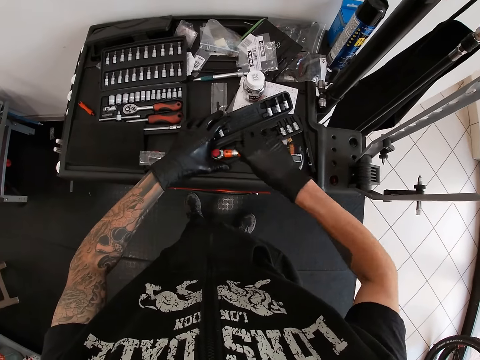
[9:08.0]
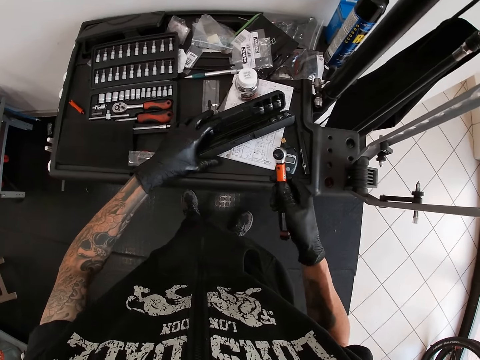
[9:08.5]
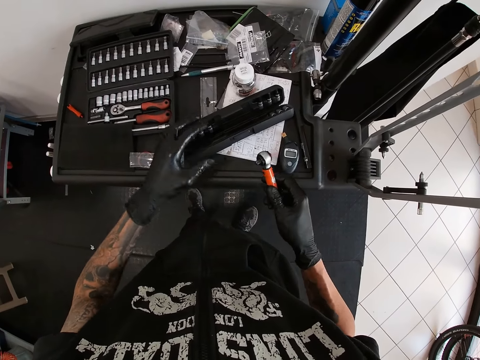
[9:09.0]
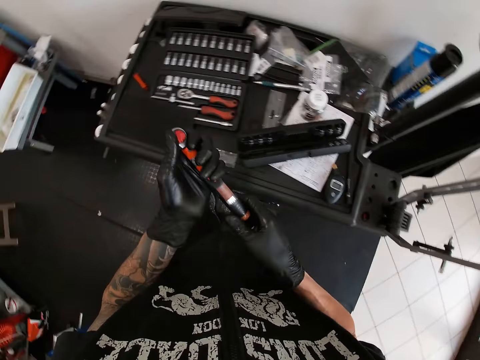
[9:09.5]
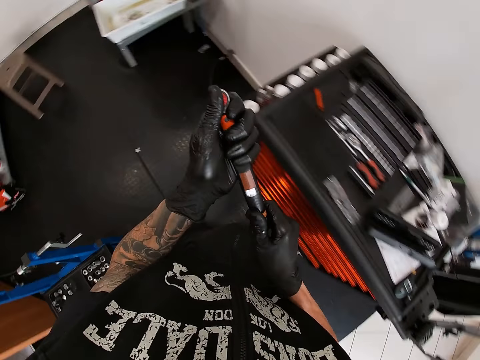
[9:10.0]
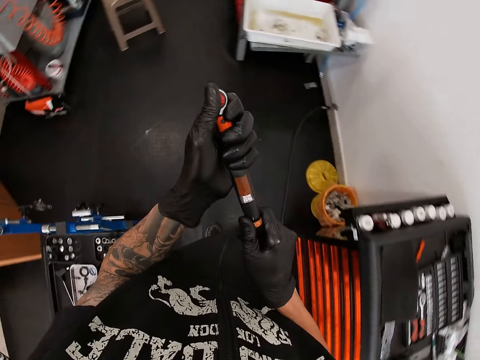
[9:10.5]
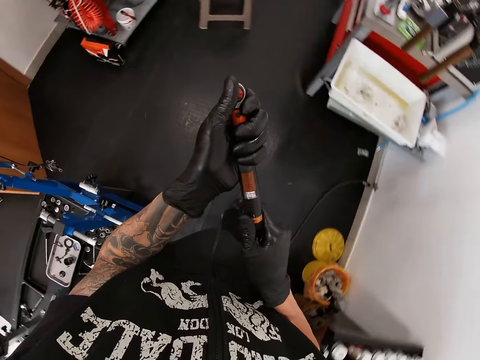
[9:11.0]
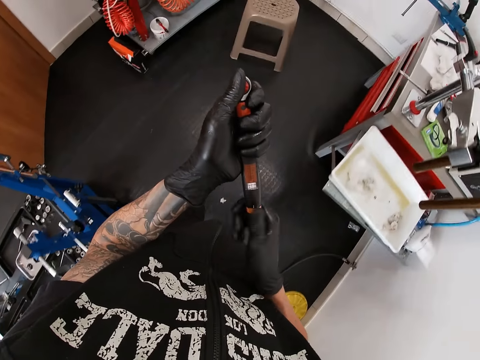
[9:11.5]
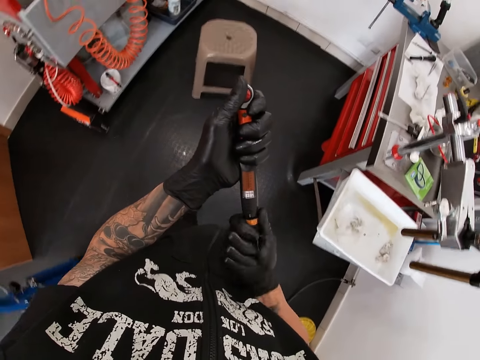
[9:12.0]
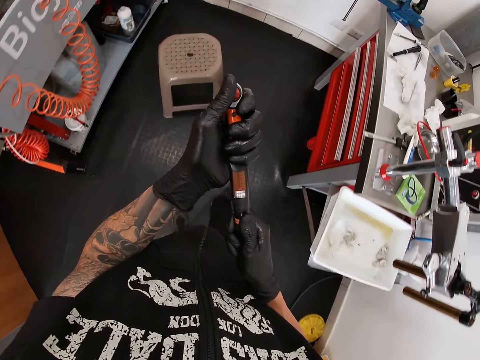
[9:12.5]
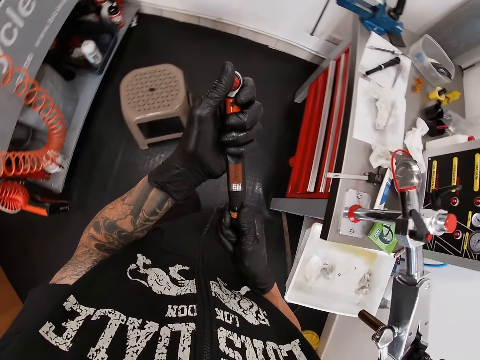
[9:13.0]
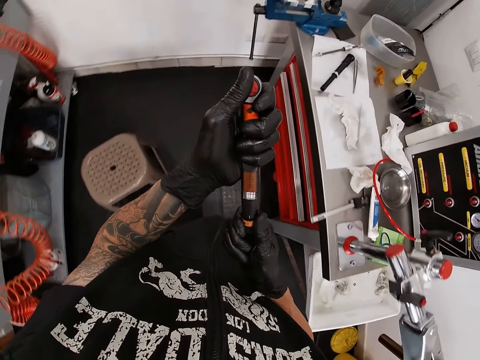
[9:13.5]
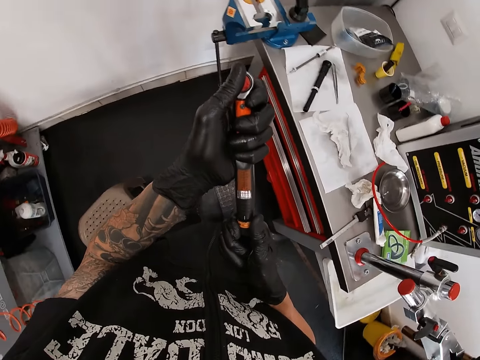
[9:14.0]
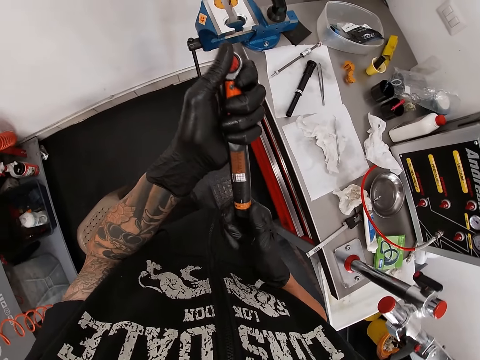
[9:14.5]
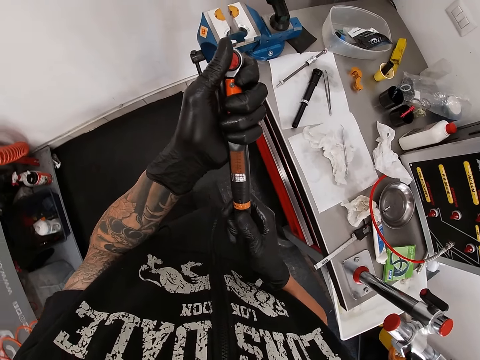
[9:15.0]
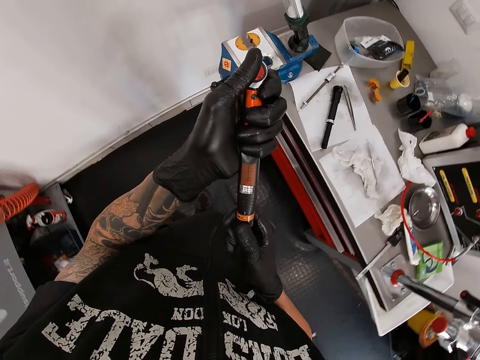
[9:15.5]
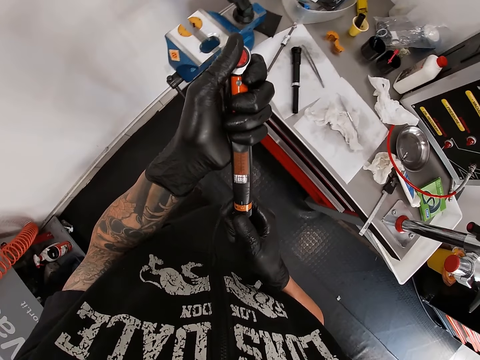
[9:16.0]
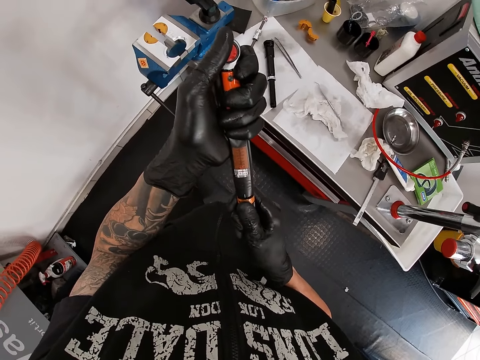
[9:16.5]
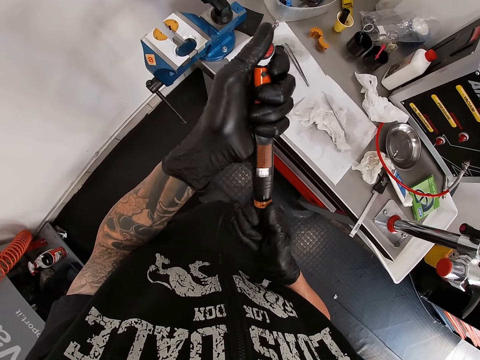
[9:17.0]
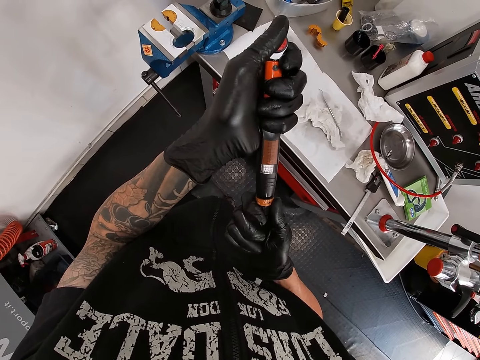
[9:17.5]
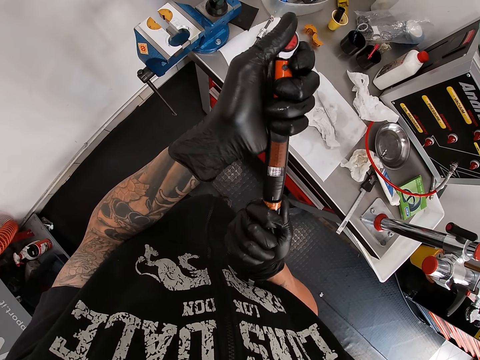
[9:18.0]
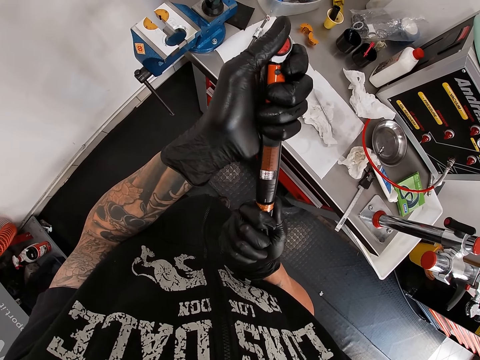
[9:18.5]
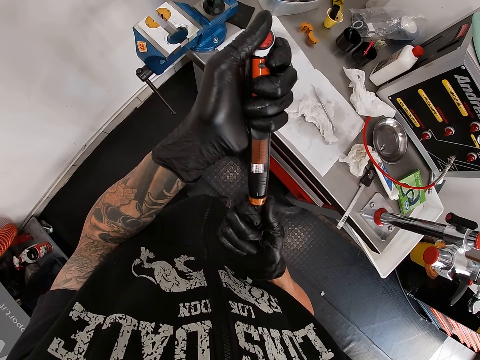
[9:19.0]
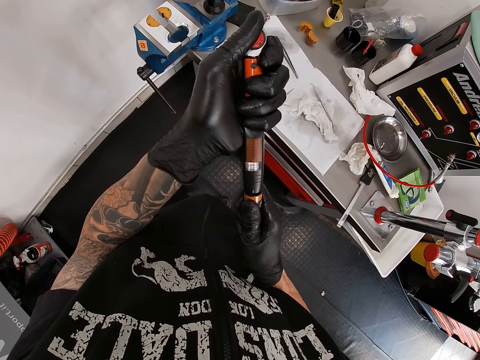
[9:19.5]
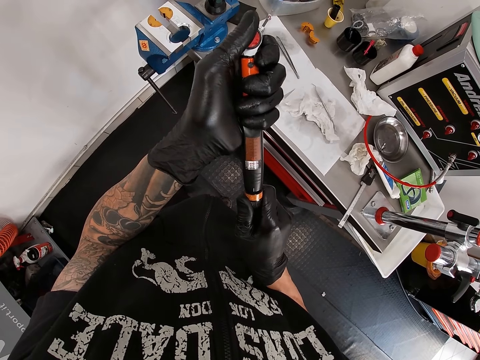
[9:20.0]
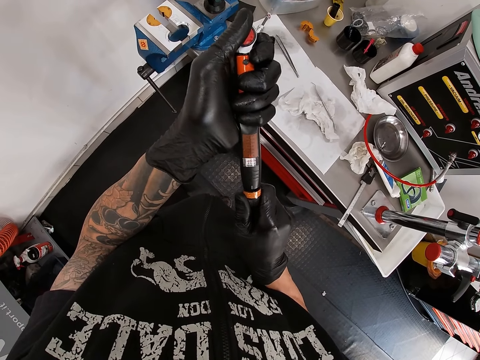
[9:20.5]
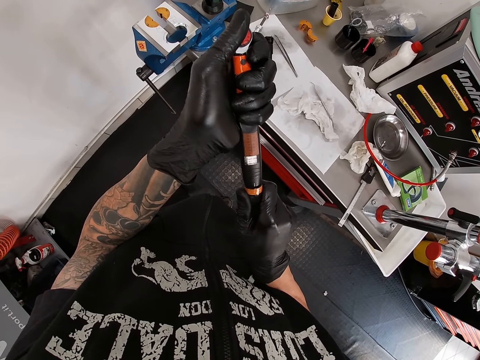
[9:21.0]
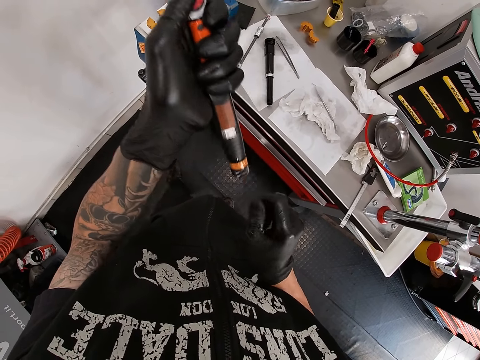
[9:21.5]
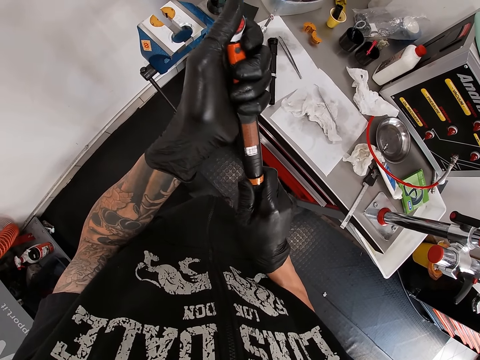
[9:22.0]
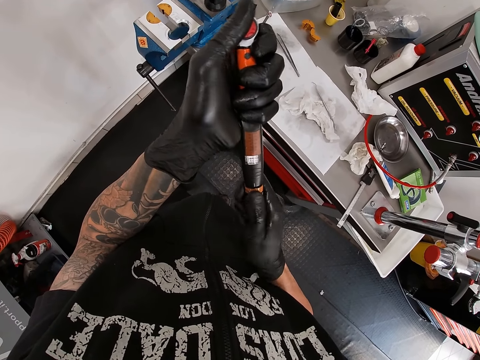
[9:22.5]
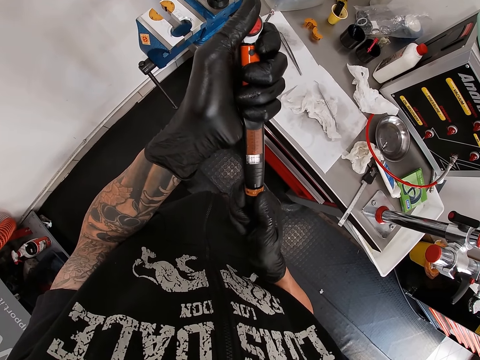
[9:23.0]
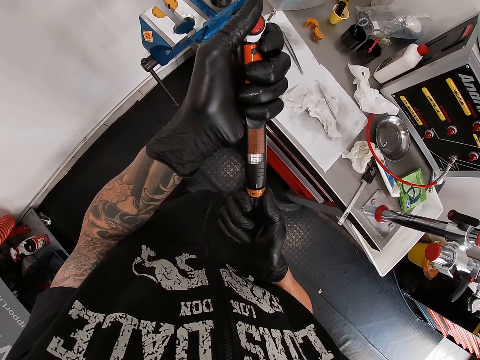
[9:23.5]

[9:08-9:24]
The camera wearer withdraws his left hand from the tool box. He picks up the wrench. He turns the bottom of the socket wrench with his right hand. He opens the wrench. He adjusts the torque.

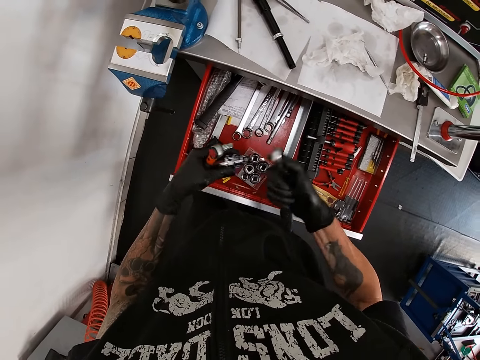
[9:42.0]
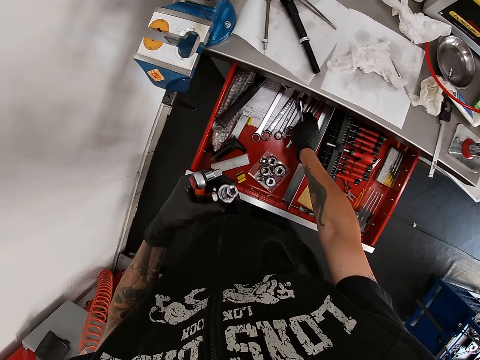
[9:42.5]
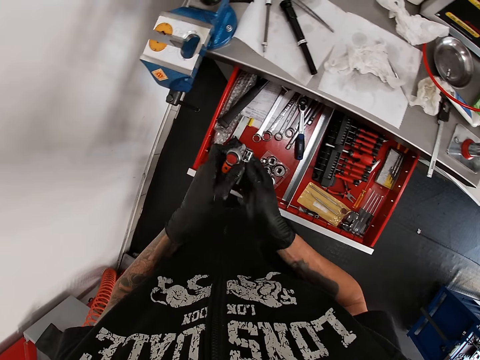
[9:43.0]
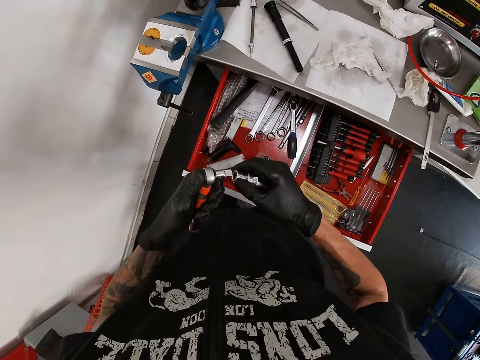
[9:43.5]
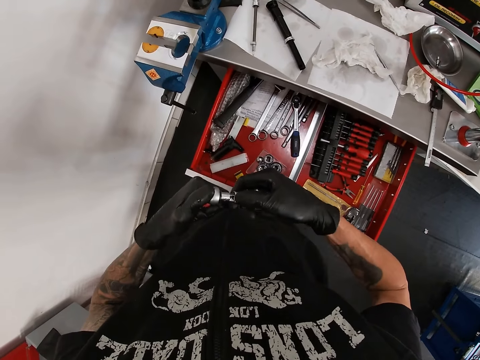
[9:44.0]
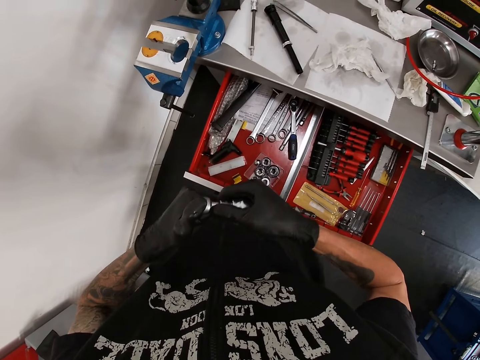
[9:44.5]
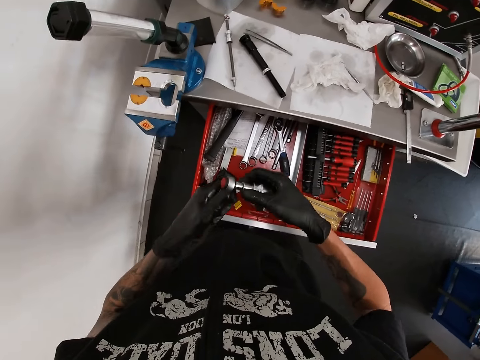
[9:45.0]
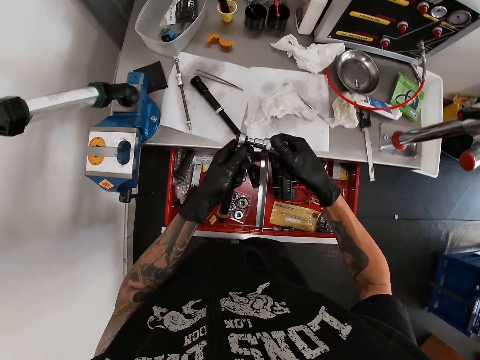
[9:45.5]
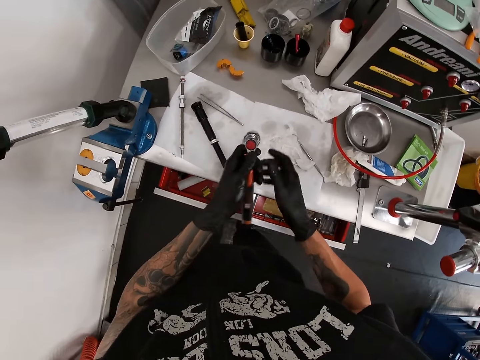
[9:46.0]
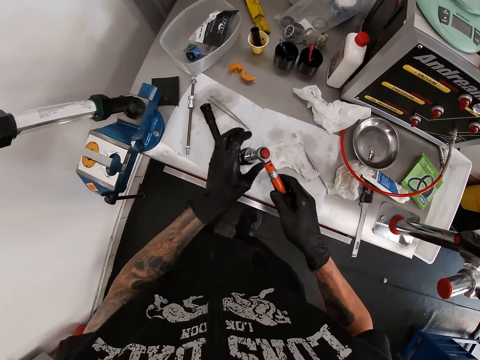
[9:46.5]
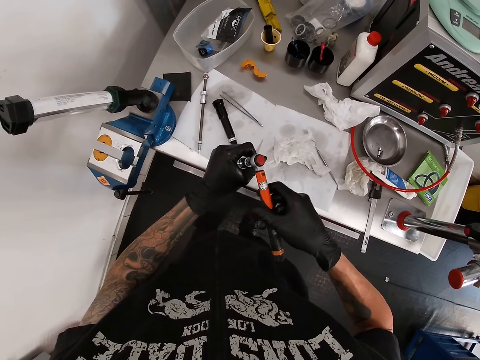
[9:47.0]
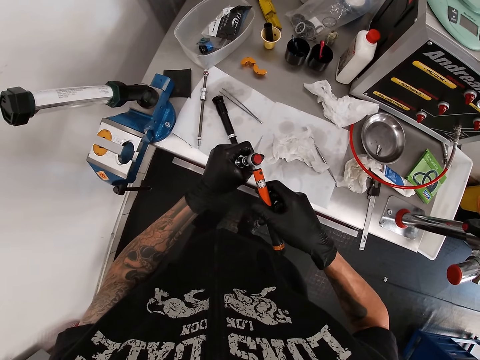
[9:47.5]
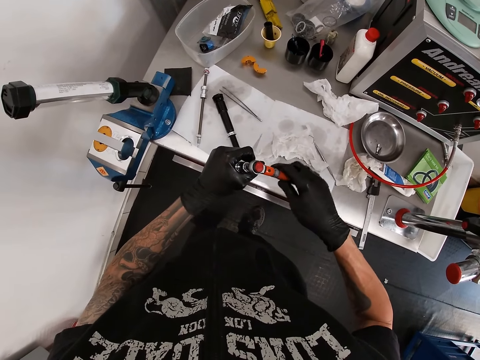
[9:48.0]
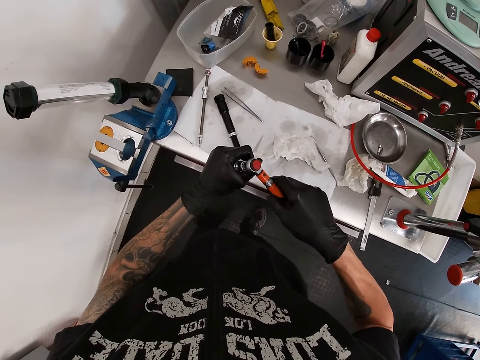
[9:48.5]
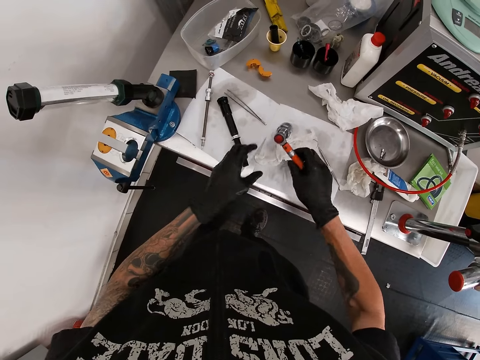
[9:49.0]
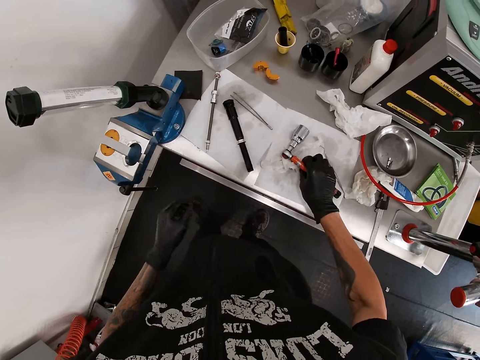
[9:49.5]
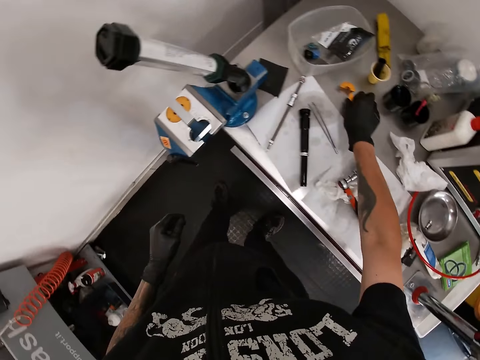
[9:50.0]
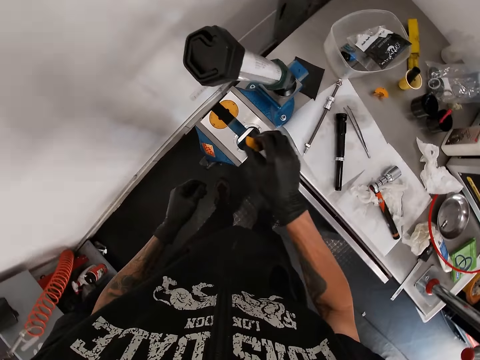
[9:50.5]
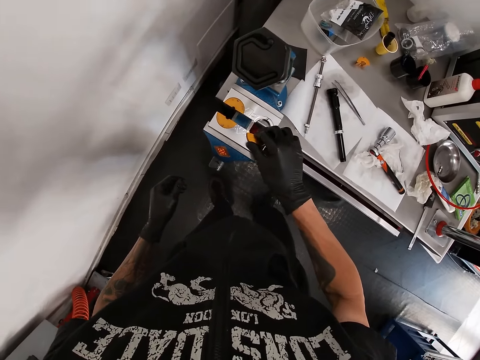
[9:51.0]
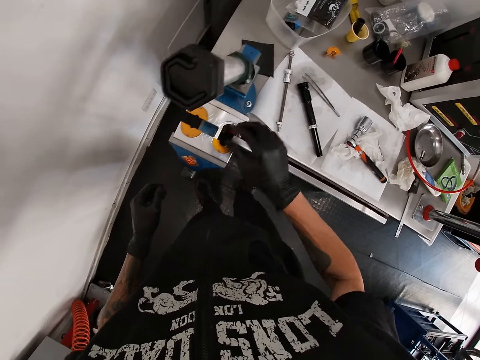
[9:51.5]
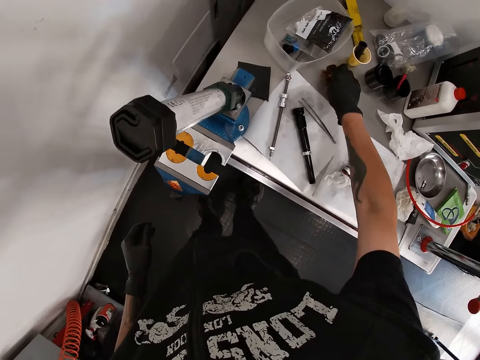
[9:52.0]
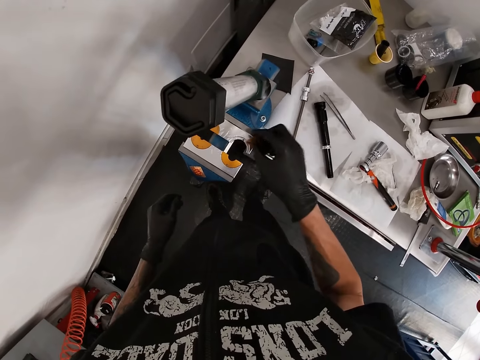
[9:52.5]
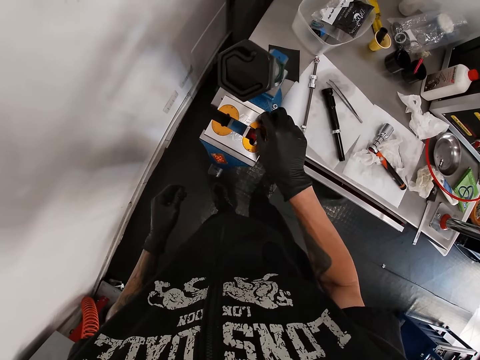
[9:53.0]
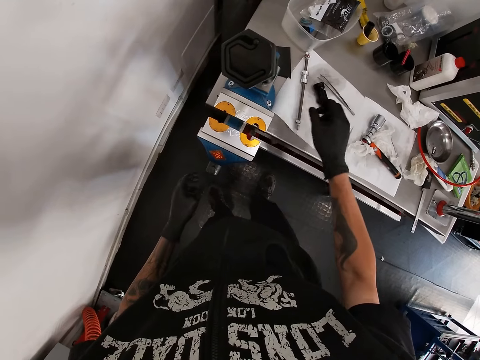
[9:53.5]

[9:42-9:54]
The camera wearer drops the wrench in the table drawer with his right hand. He passes the socket from his left hand to his right hand. He inserts the socket in the torque wrench with his right hand. He pushes the drawer. He adjusts the torque. He drops the torque wrench on the table with his right hand. He picks up a vice jaw on the table with his right hand. He puts the vice jaw on the table vice with his right hand. He picks up a vice jaw on the table with his right hand. He puts the vice jaw on the table vice with his right hand.
